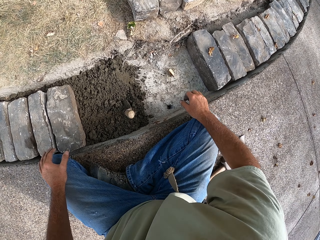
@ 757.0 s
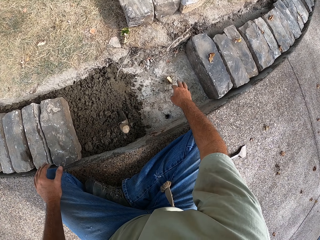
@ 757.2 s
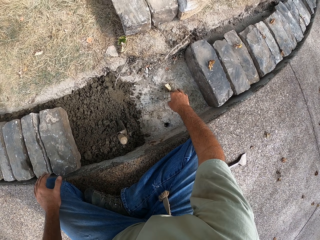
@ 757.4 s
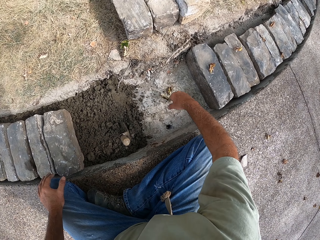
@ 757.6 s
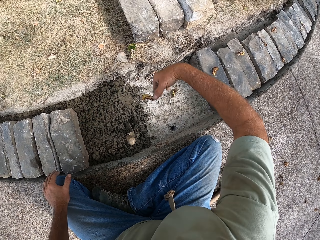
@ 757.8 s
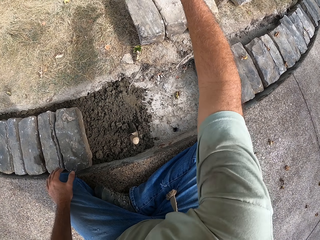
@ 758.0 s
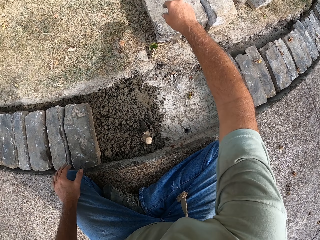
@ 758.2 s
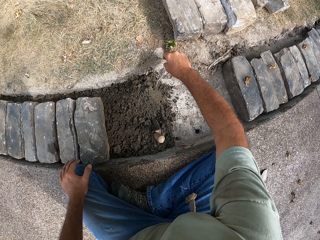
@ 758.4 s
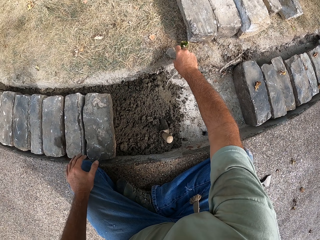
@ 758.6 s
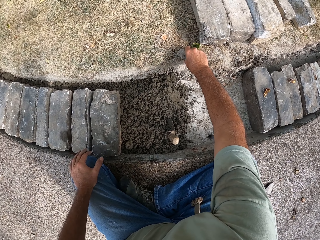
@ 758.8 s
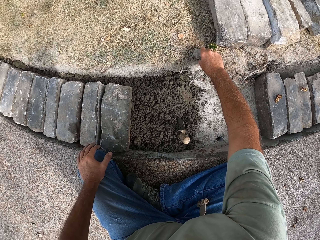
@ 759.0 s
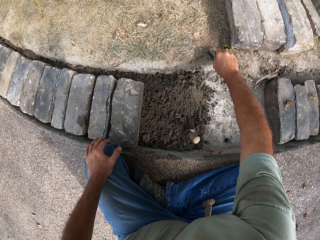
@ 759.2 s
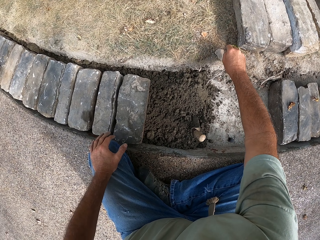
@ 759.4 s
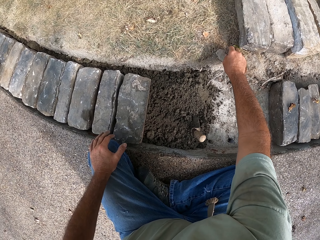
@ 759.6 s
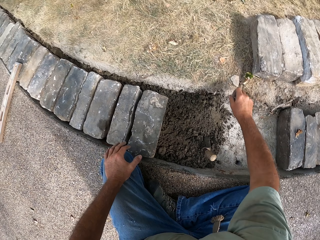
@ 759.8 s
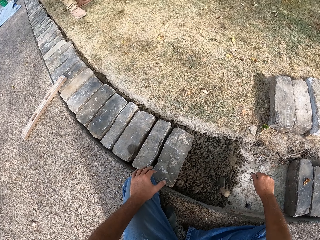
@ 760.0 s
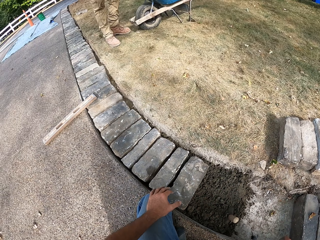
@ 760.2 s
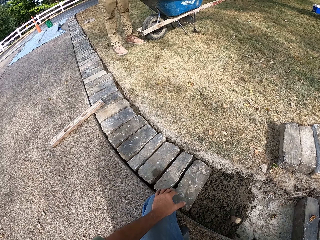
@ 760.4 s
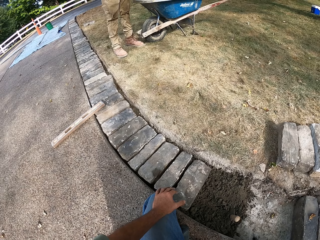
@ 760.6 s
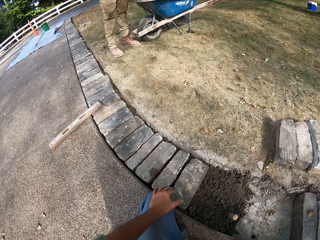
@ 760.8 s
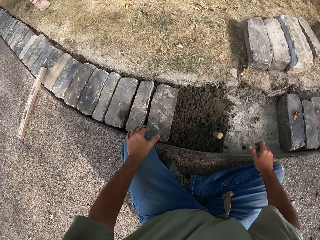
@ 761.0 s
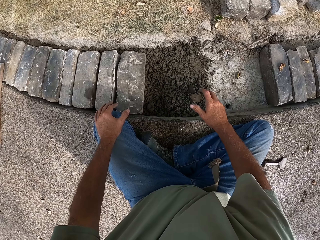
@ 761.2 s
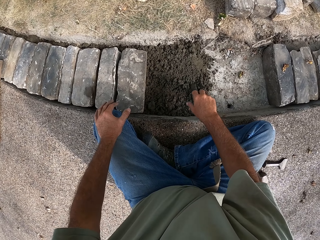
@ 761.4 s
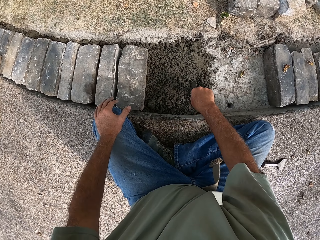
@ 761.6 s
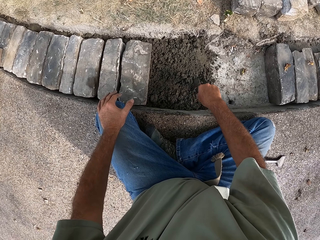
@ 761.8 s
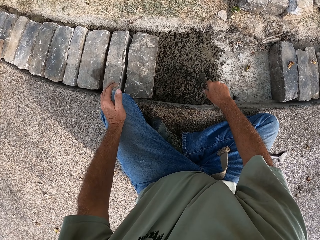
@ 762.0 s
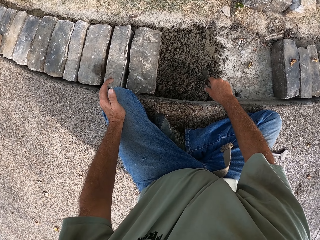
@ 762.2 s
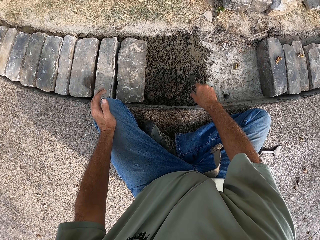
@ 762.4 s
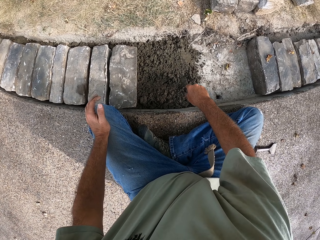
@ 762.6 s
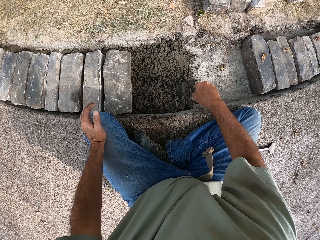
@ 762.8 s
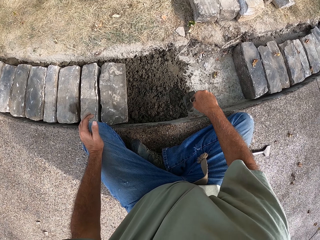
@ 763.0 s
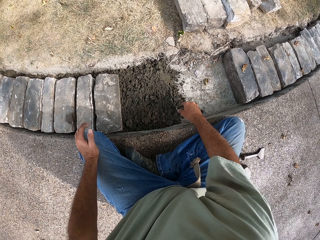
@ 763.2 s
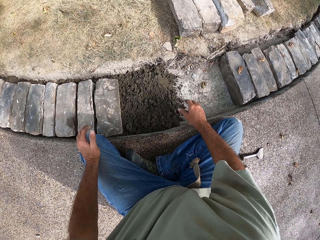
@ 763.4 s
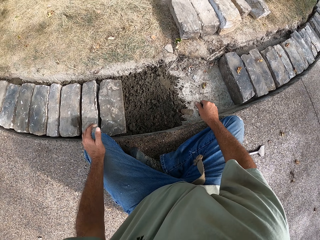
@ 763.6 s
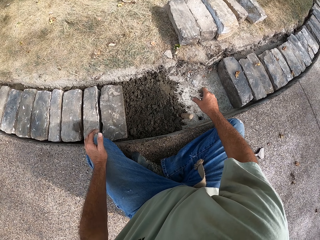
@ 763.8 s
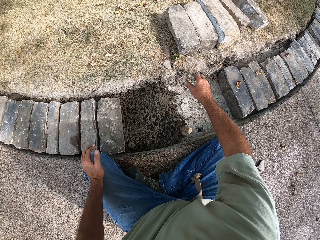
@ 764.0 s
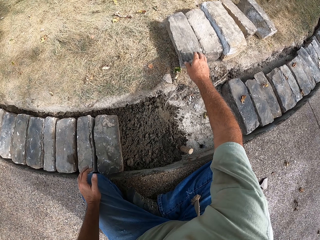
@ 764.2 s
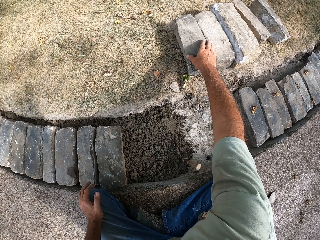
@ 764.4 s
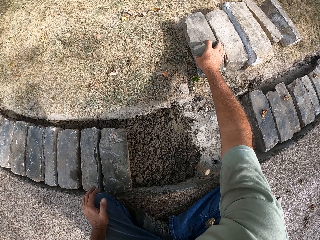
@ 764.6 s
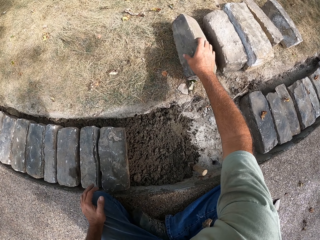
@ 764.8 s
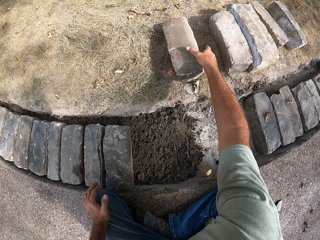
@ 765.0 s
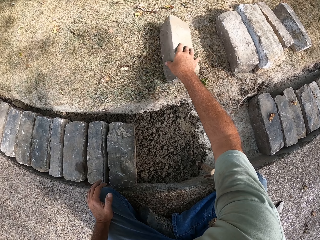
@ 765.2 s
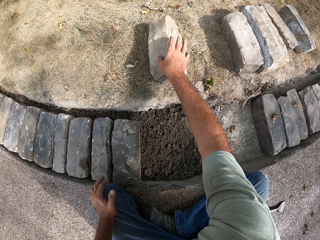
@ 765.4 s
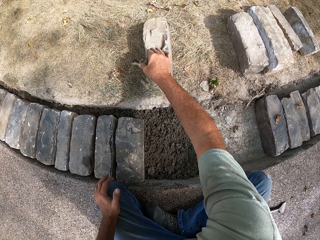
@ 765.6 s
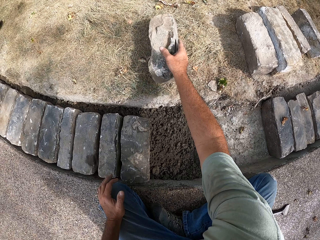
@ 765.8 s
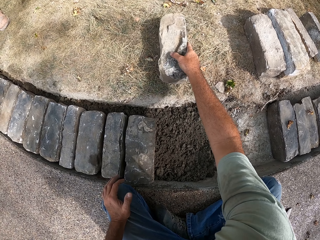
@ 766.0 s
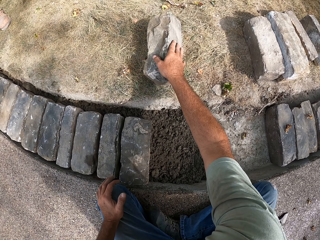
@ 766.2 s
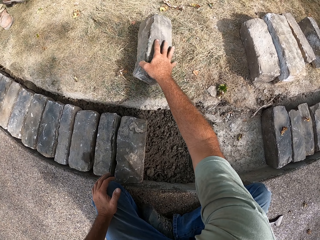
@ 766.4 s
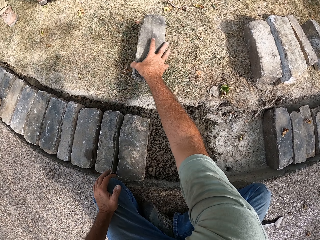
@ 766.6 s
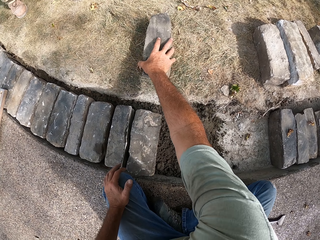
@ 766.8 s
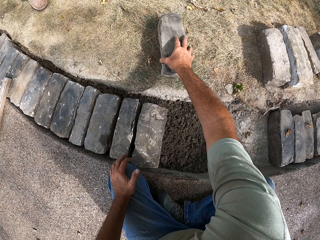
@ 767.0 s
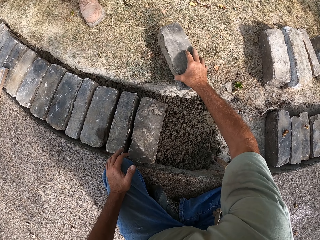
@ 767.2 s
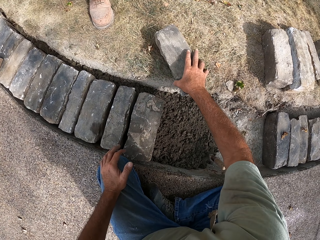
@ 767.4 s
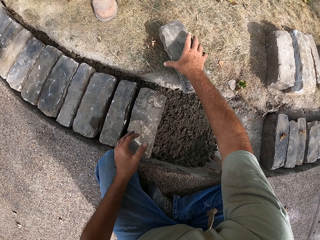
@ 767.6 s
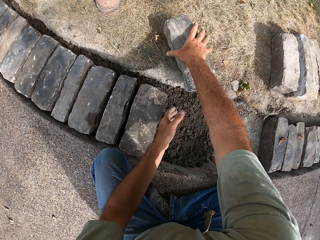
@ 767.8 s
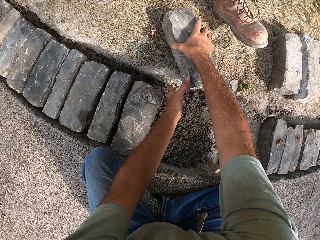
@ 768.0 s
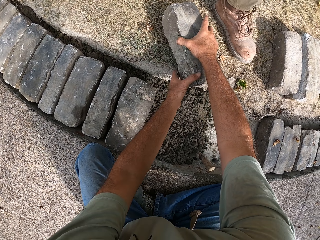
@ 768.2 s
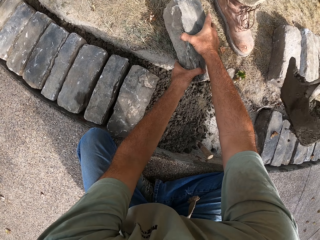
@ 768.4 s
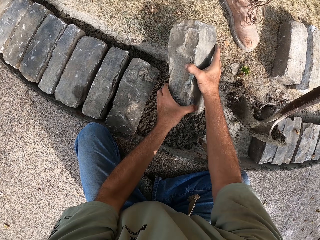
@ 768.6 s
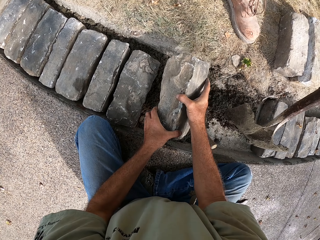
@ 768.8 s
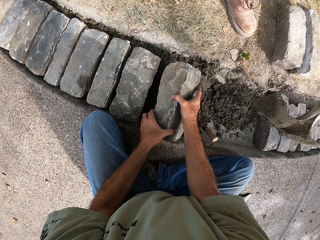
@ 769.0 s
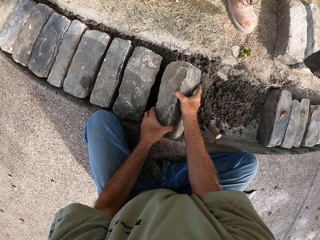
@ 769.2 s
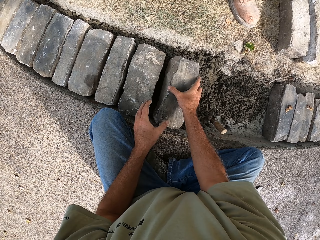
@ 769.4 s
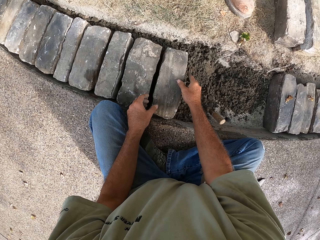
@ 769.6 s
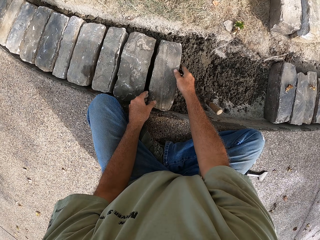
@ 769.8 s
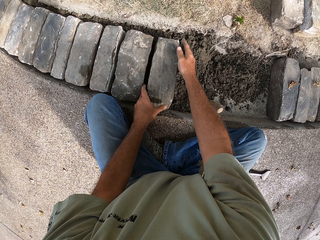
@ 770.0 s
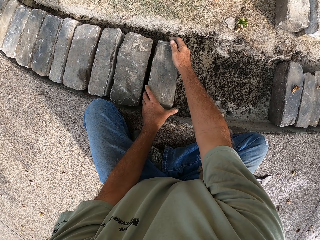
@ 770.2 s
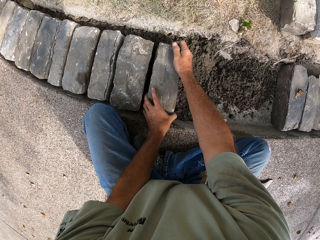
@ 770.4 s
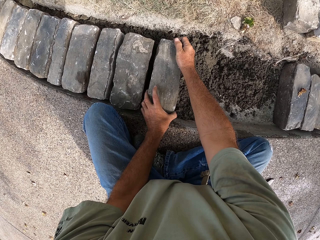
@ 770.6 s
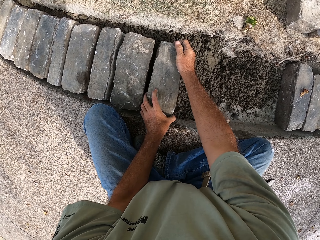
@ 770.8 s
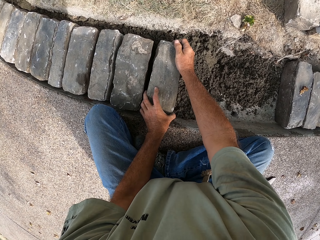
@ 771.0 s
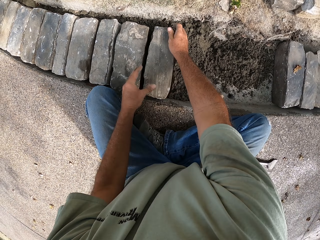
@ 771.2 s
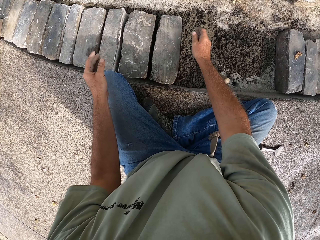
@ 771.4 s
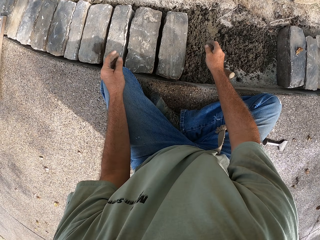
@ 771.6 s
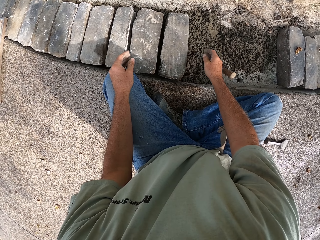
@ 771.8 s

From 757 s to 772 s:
The camera wearer throws rubbish from the concrete with his right hand. He holds the trowel with his right hand. He picks up a block with his right hand. He moves the brick. He puts the block on the concrete with both his hands. He puts the concrete on the concrete.

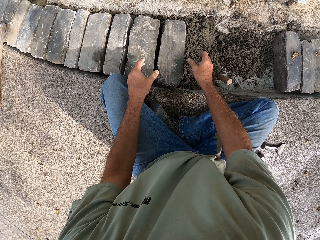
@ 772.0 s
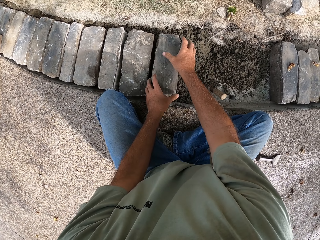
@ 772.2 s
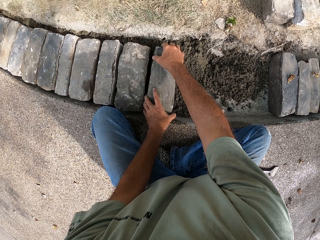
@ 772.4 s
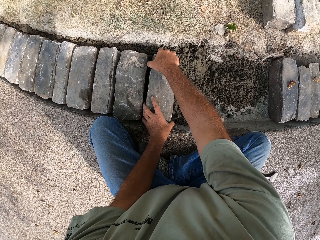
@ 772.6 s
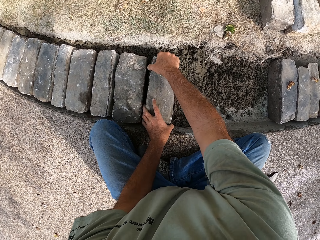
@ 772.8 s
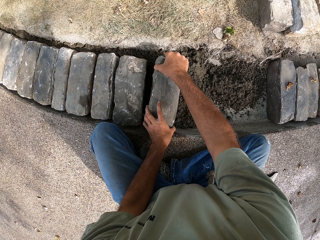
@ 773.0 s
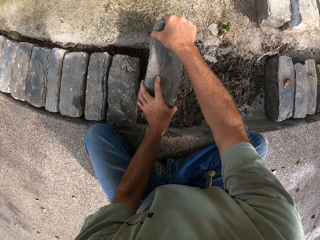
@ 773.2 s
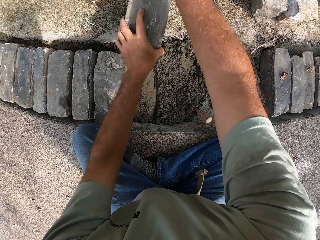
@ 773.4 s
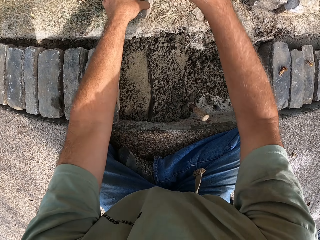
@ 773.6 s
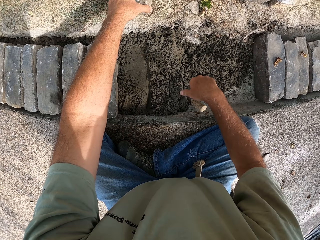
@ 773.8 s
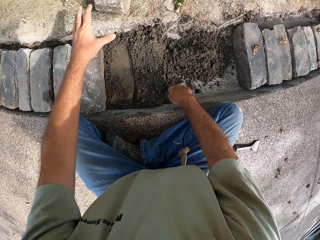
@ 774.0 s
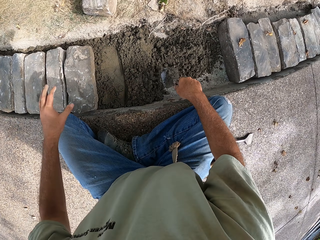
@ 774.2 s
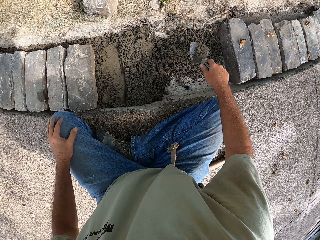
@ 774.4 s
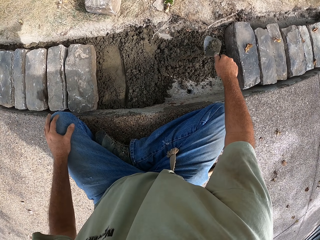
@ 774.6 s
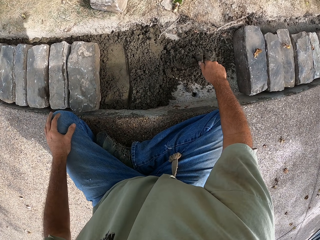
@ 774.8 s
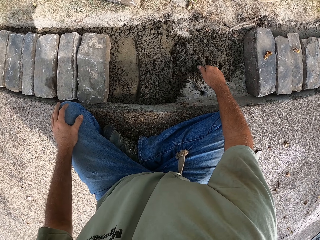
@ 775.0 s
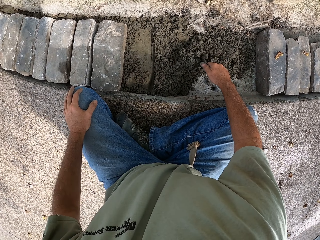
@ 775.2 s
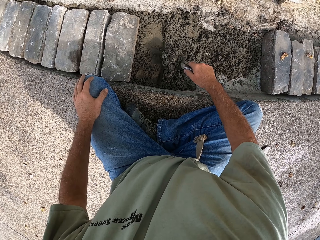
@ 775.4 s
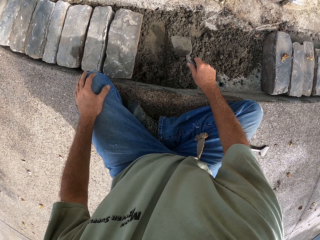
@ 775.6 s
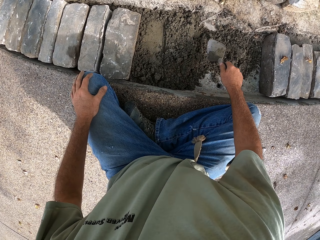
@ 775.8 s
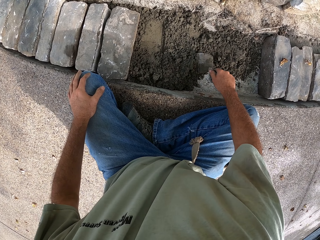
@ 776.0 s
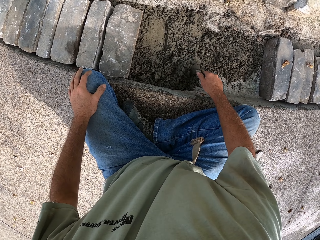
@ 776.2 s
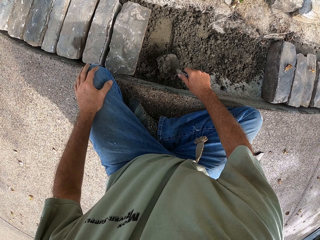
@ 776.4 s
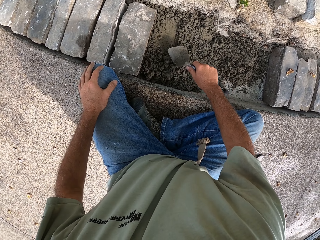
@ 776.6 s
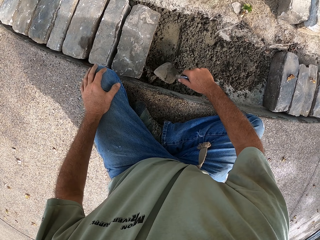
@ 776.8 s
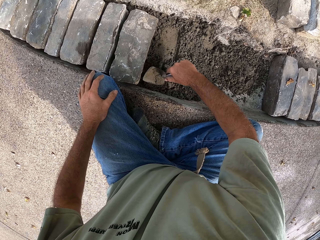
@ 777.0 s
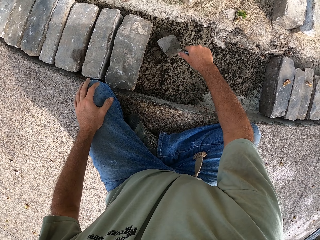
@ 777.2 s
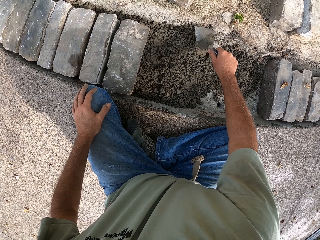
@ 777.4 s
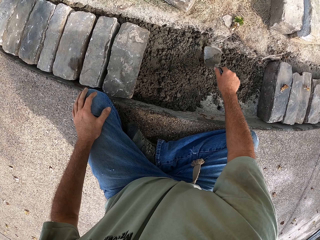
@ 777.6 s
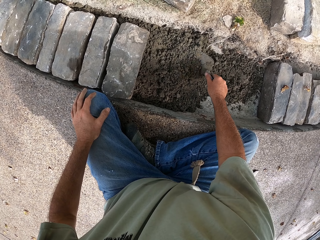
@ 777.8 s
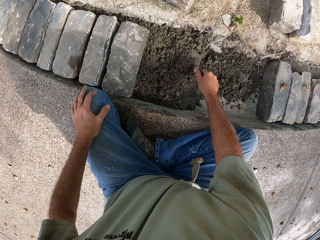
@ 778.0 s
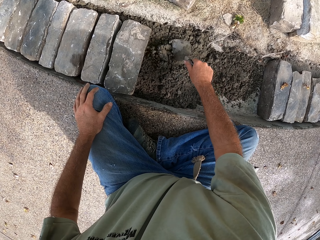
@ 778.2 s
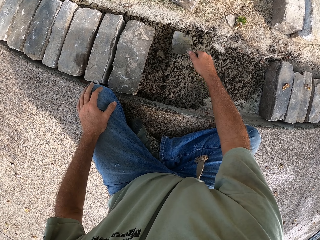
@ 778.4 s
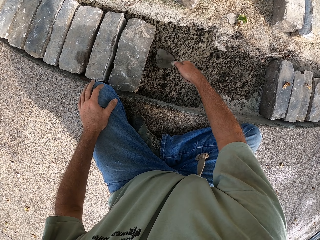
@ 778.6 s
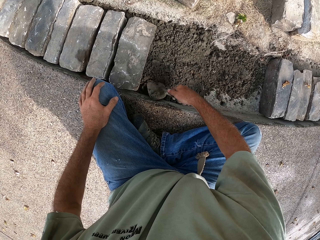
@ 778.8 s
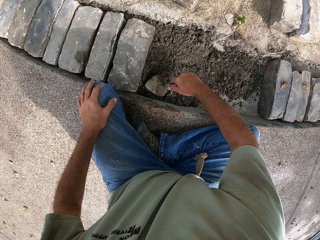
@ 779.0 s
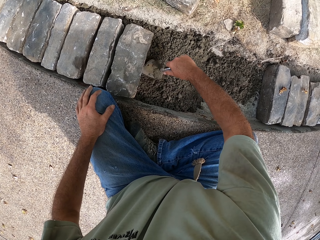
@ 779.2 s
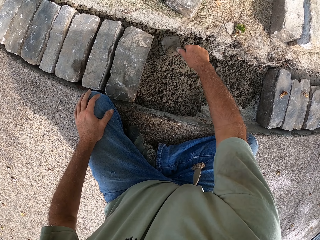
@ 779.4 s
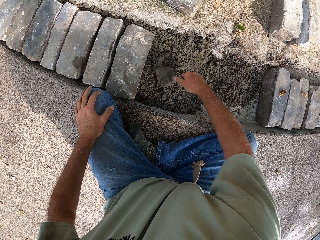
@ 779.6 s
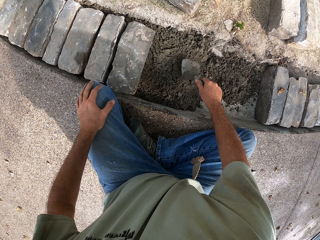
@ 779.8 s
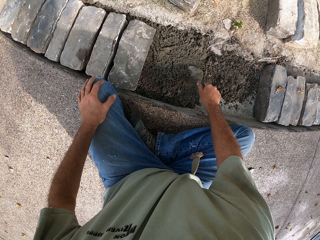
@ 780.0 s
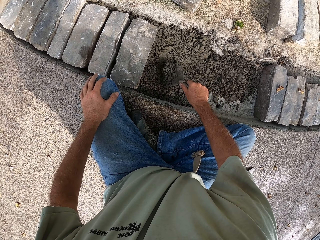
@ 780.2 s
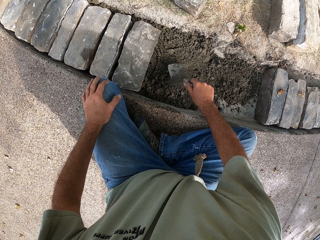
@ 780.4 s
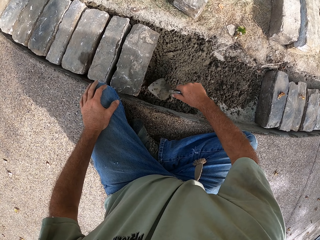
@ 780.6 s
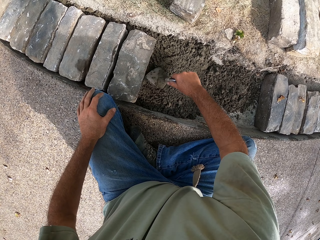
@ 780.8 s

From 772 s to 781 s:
The camera wearer removes the block from the concrete with both his hands. He flattens the concrete with the trowel. He gathers the concrete.
